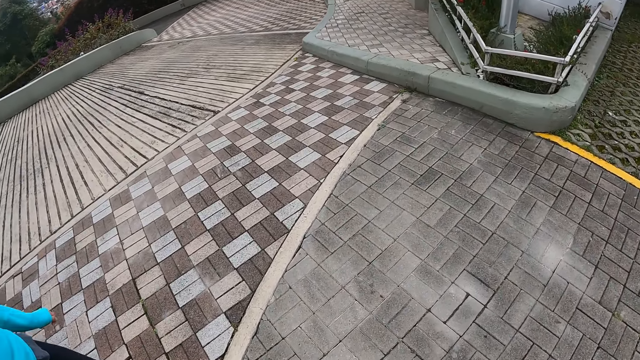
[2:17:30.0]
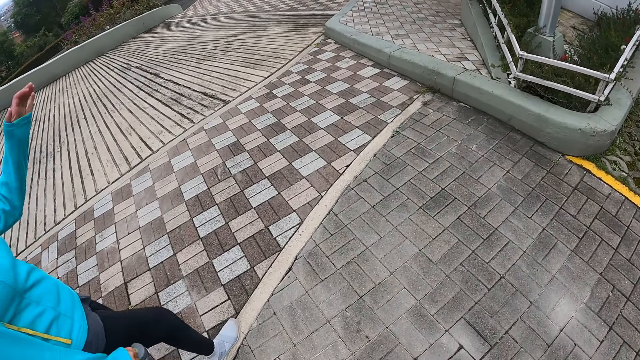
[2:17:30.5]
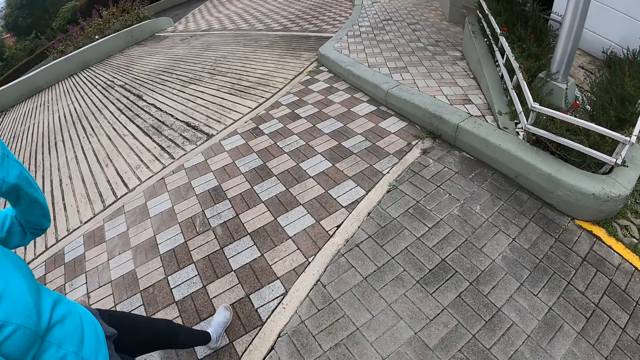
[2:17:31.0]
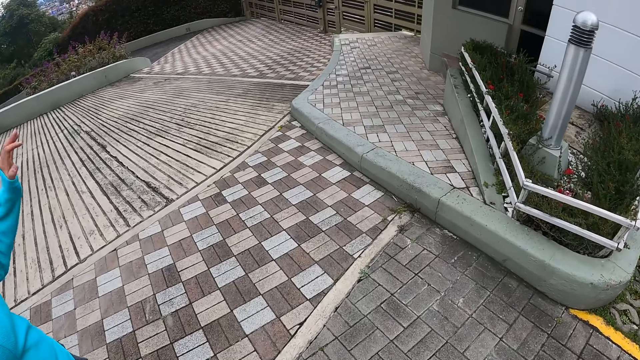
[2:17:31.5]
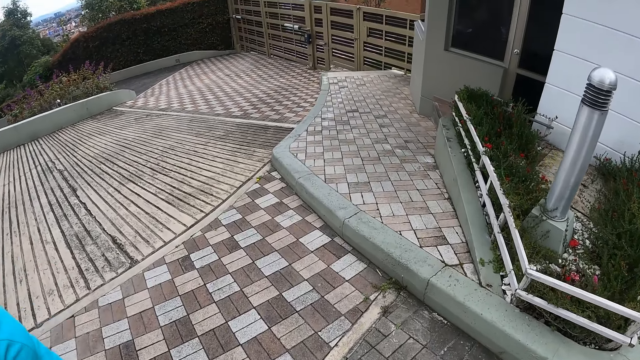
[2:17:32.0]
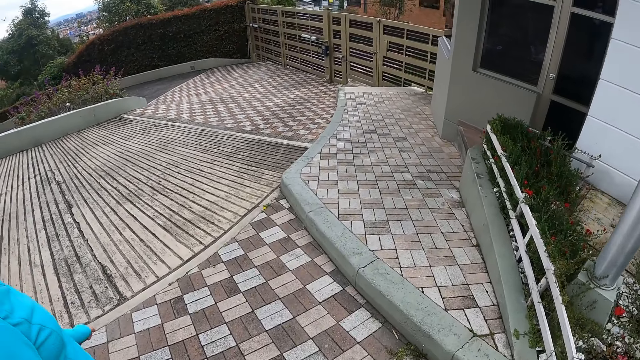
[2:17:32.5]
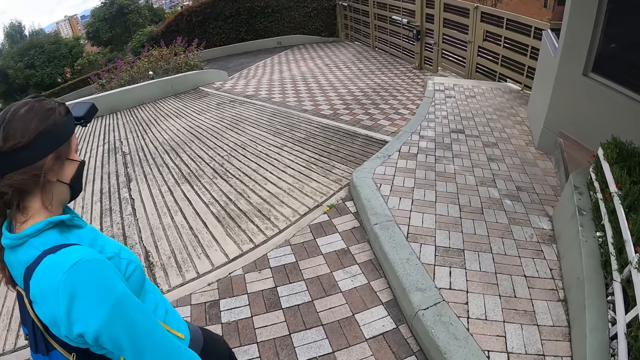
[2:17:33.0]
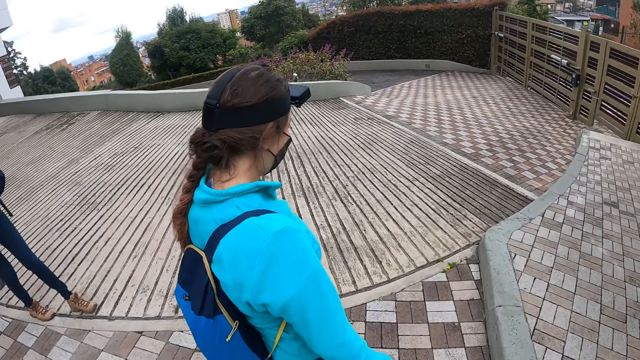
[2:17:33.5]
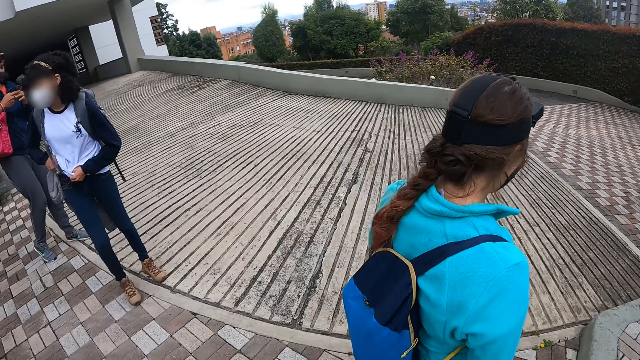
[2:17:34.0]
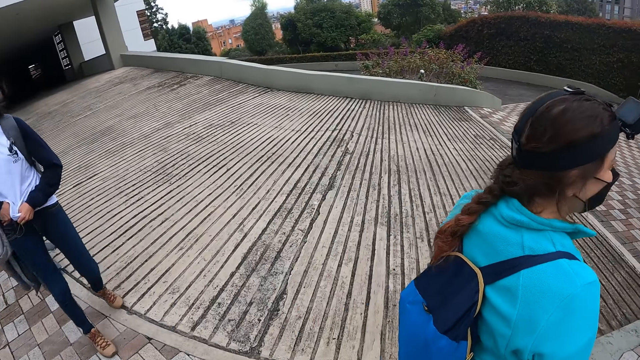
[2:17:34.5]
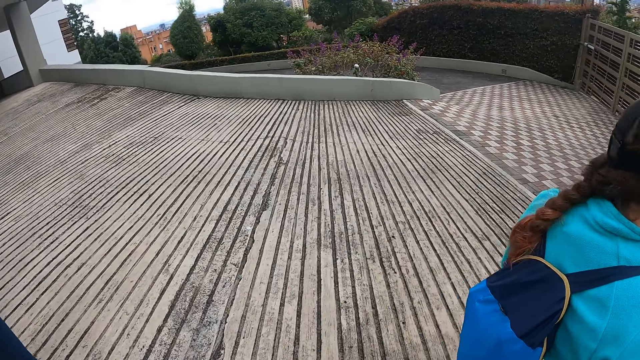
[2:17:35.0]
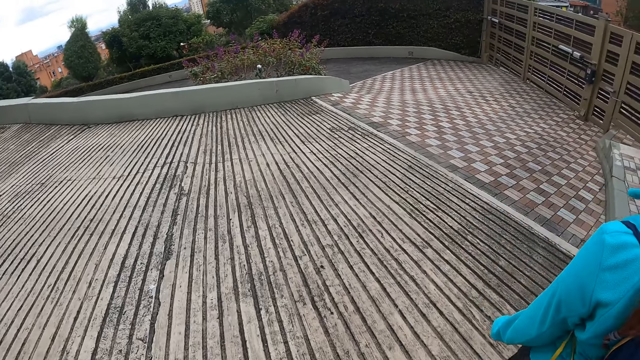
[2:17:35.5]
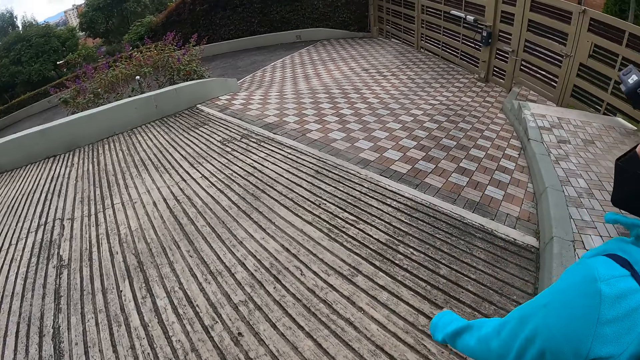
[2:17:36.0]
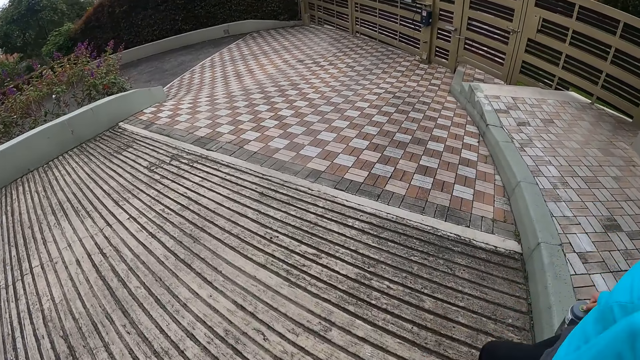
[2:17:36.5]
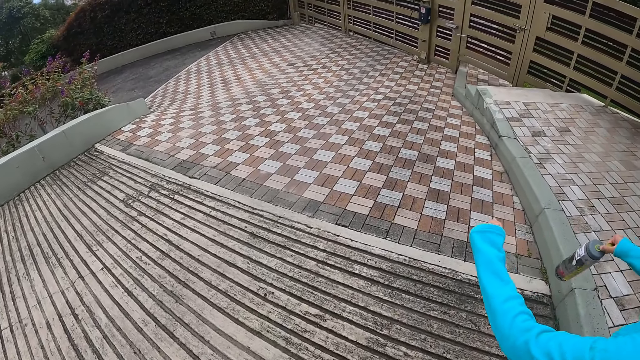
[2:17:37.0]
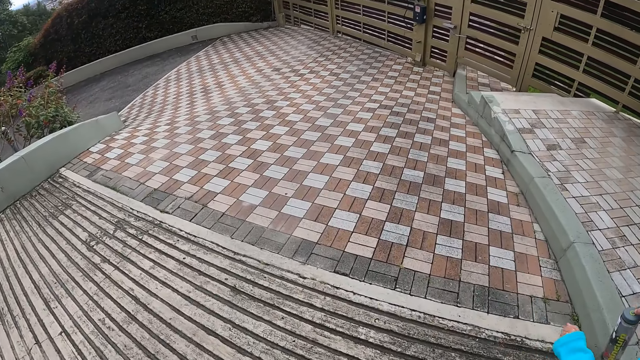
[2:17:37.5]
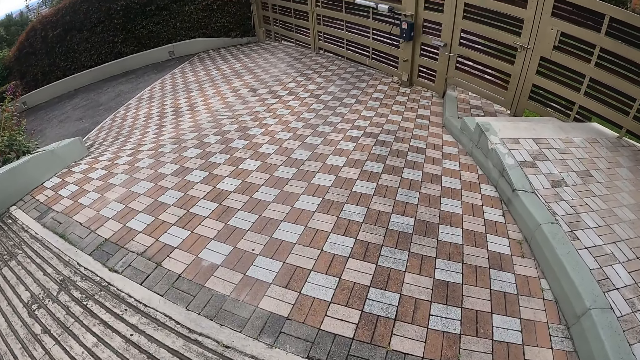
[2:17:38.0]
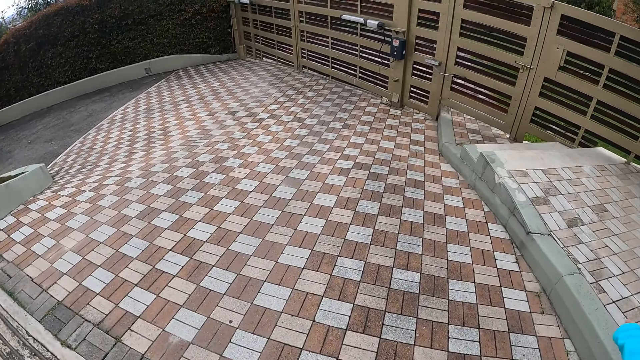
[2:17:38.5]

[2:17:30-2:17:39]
A woman pulls her shirt with both hands.

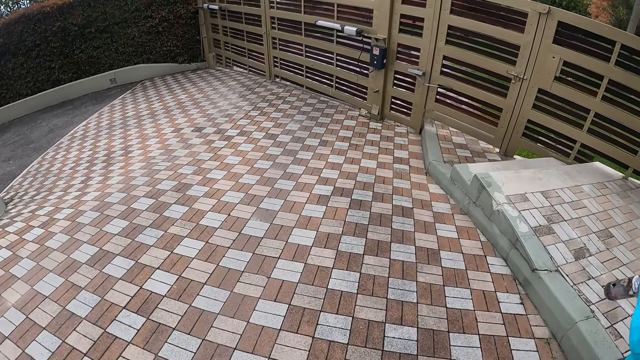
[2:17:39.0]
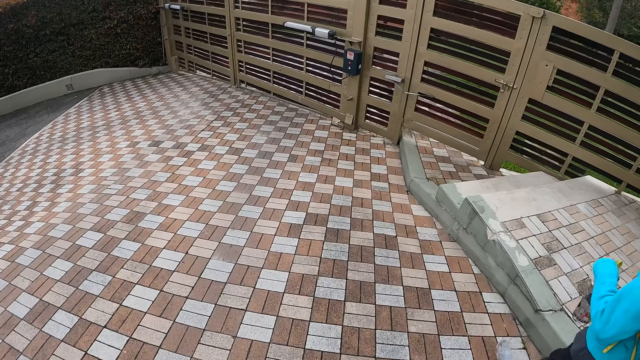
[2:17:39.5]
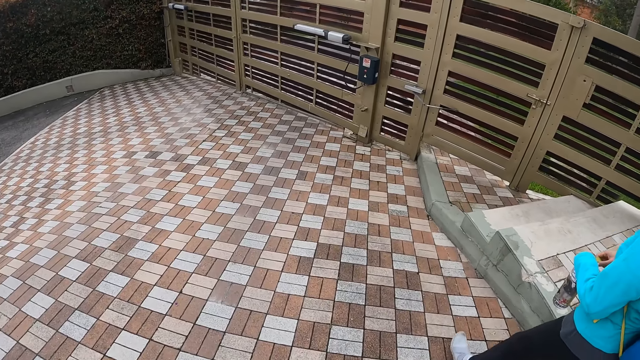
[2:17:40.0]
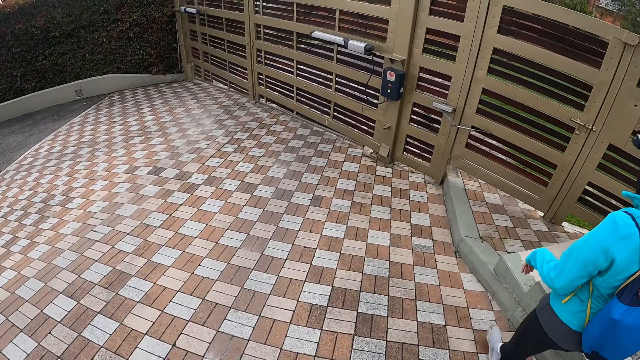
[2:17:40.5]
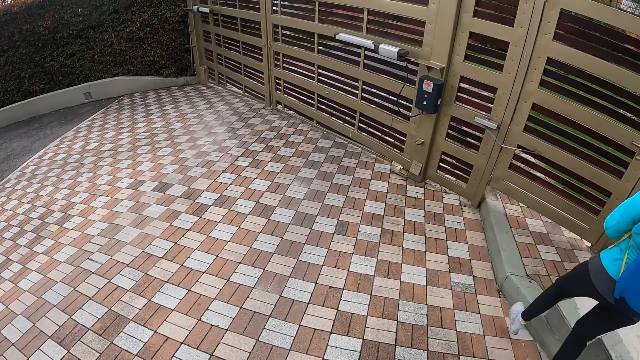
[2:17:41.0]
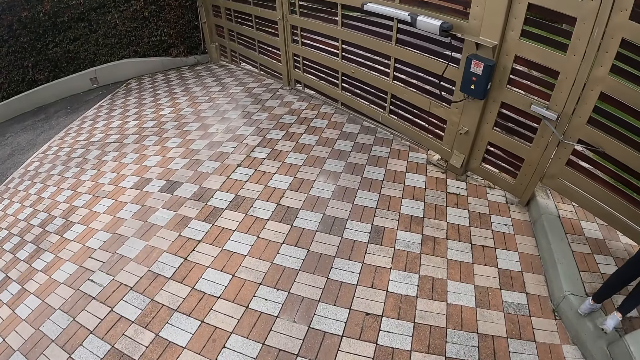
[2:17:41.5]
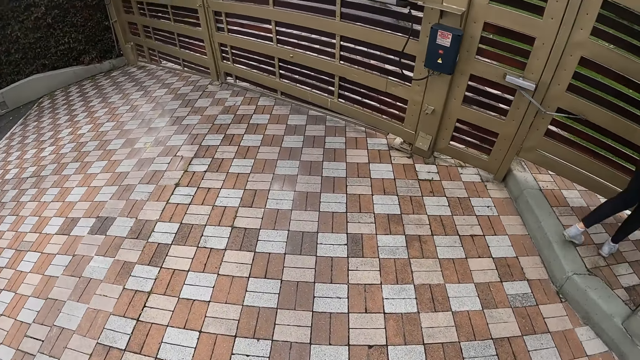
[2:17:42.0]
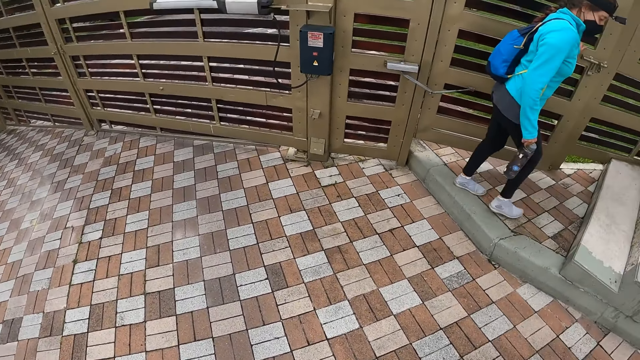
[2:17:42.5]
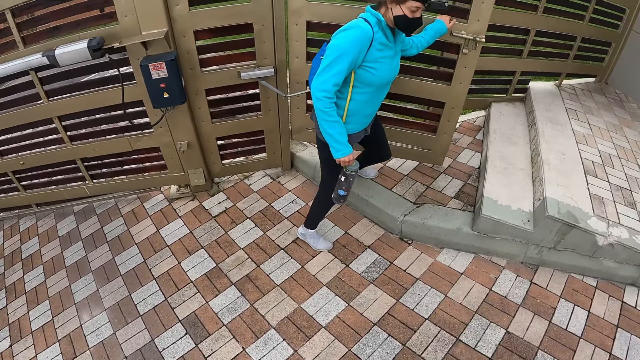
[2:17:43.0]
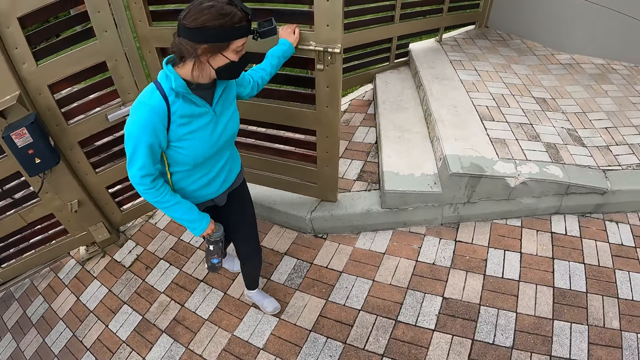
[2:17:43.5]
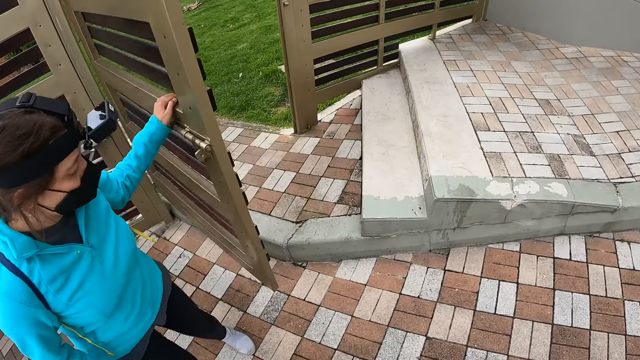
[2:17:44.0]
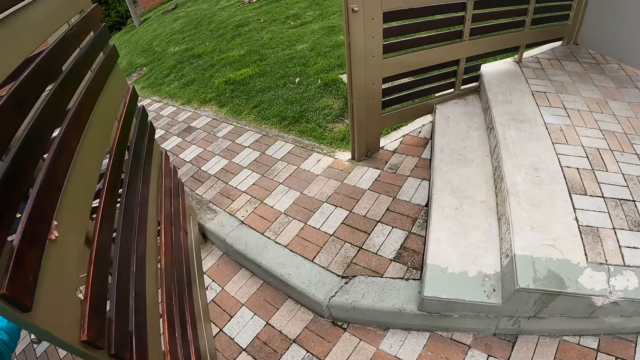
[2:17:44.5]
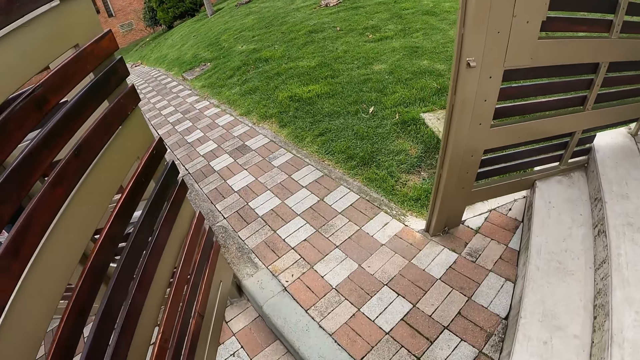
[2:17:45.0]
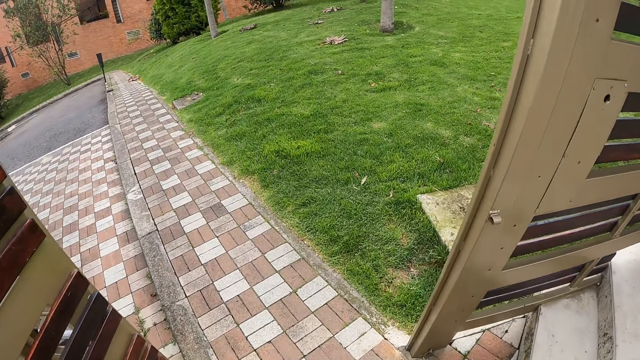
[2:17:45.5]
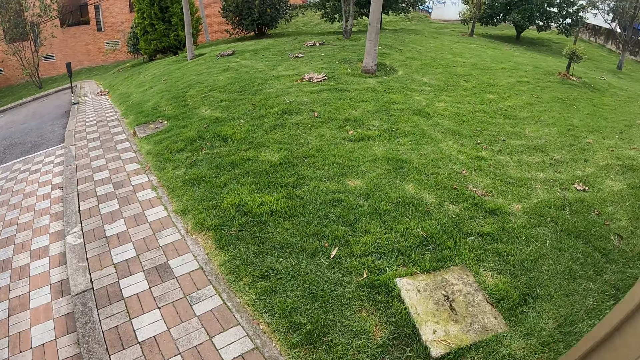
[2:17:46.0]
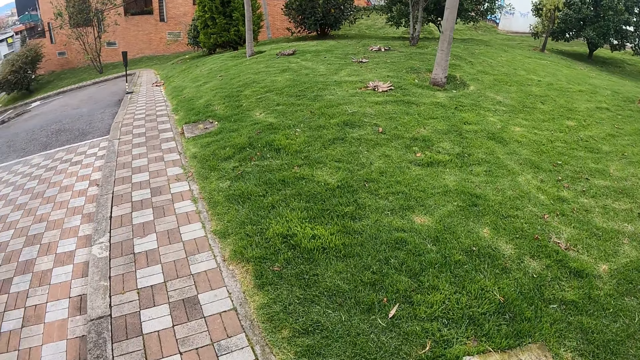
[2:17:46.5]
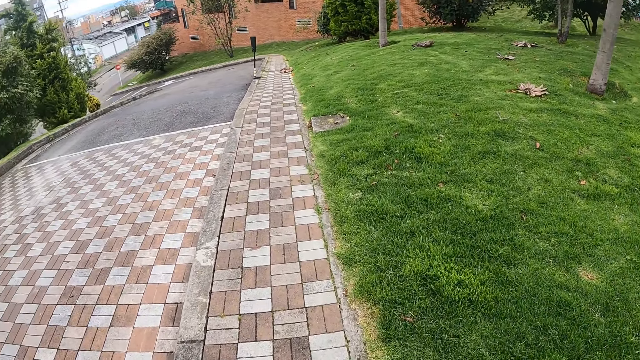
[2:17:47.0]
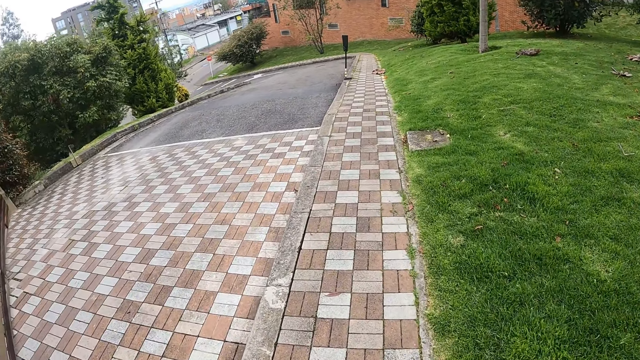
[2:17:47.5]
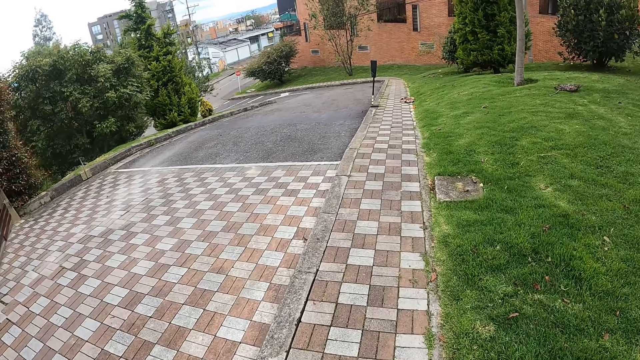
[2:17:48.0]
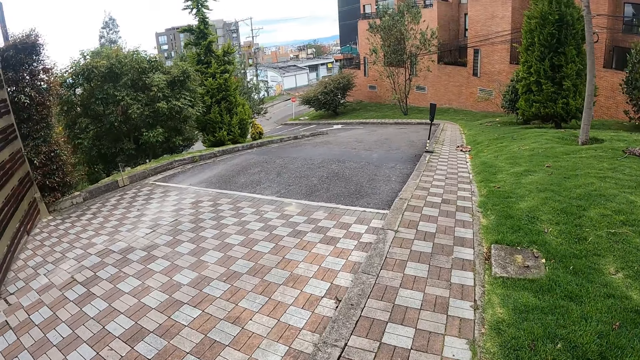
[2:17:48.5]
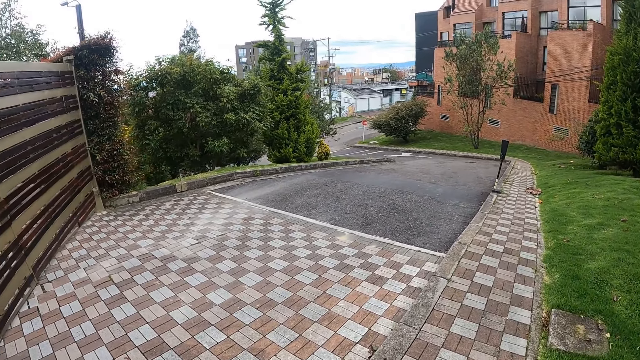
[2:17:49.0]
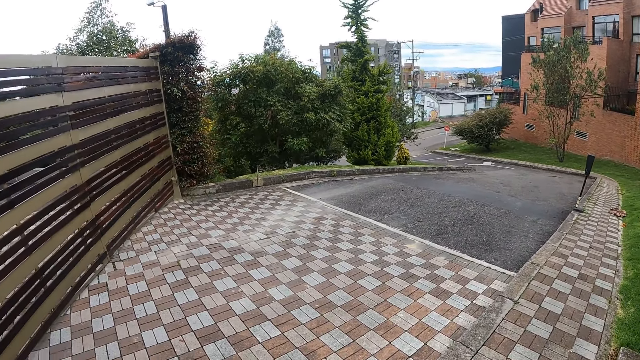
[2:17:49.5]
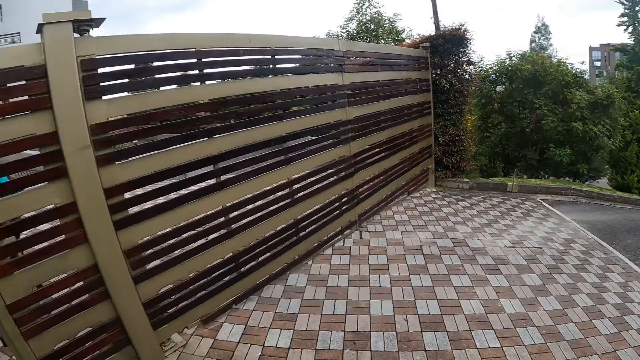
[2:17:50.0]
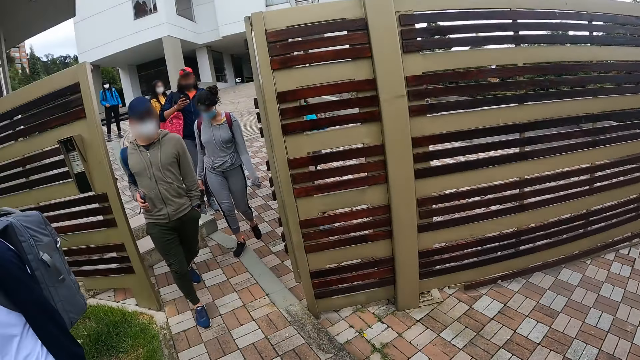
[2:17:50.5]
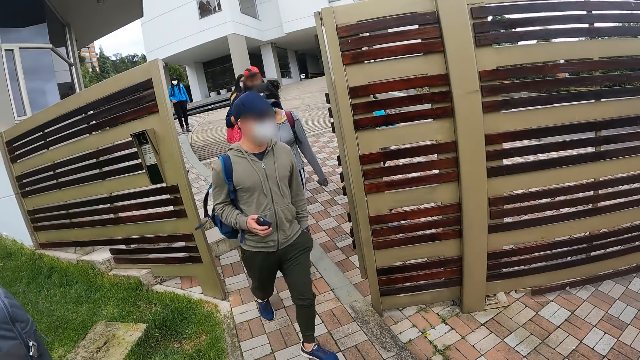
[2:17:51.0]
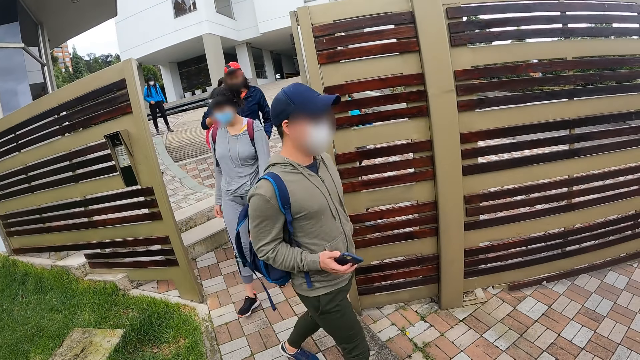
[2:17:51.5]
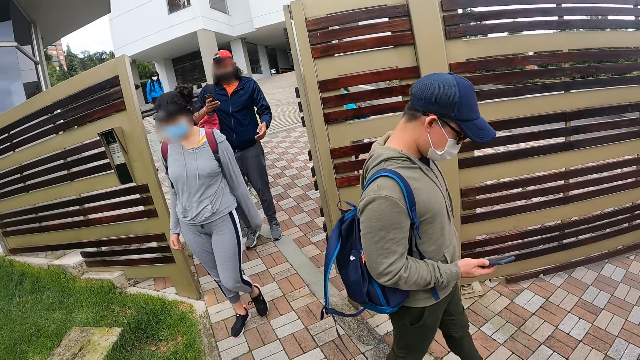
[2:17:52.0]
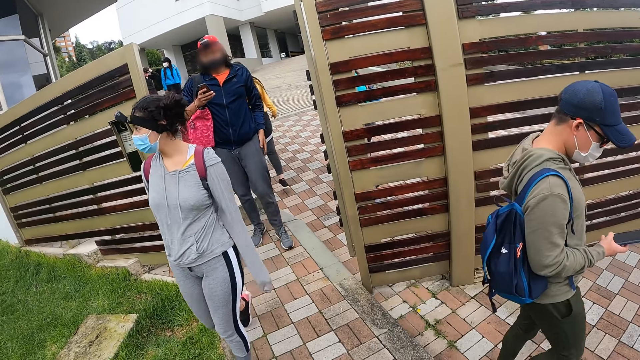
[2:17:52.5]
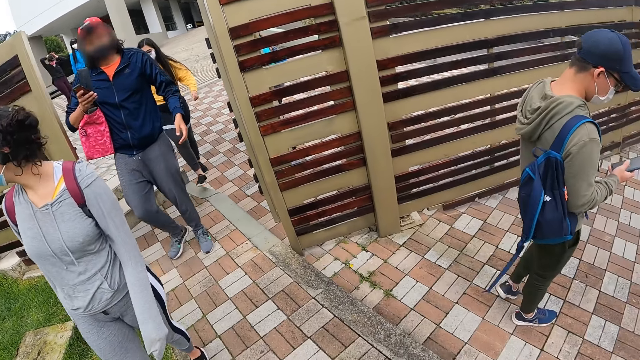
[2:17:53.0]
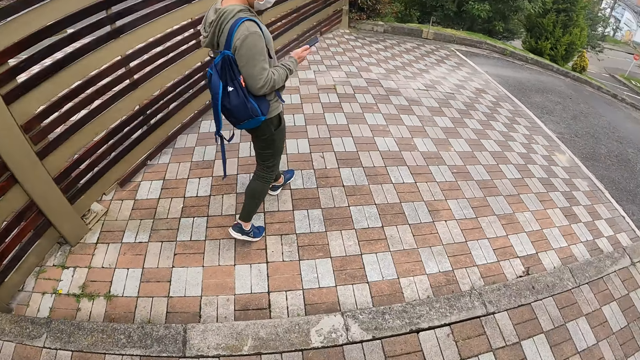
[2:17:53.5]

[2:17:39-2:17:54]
The woman transfers the bottle in her left hand to her right hand. The woman opens a gate with her left hand. The camera wearer and other people walk out. They walk around the compound. They look around the compound. A man operates his phone with his right hand.
